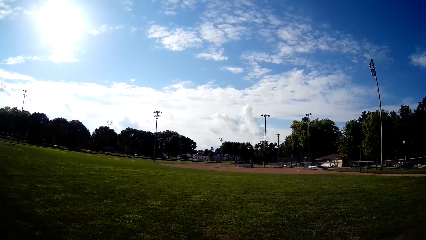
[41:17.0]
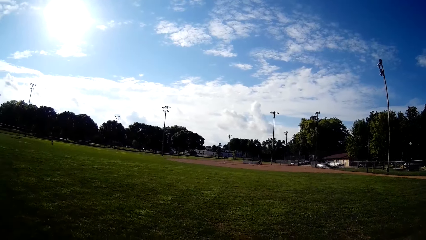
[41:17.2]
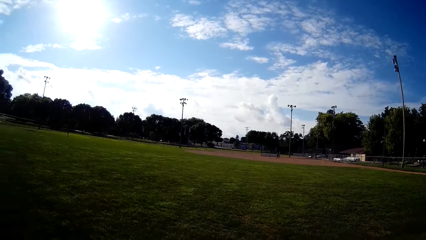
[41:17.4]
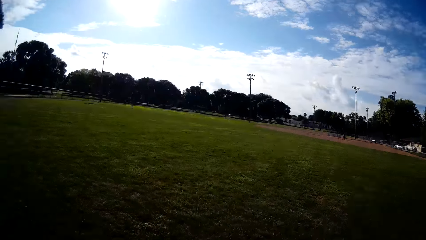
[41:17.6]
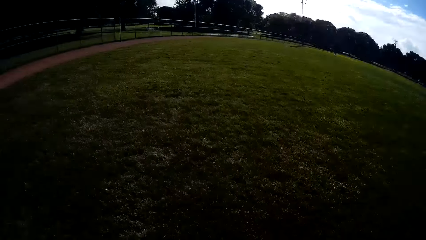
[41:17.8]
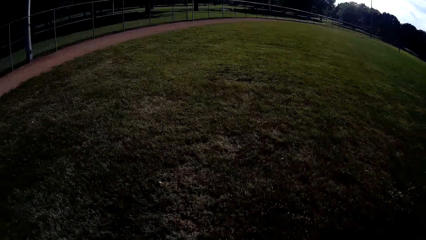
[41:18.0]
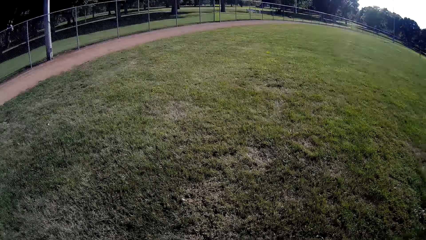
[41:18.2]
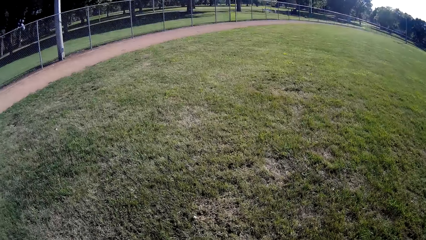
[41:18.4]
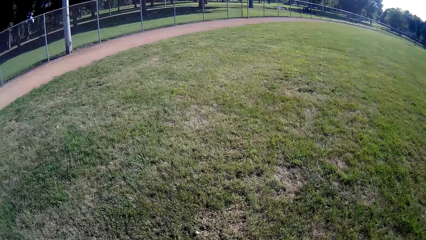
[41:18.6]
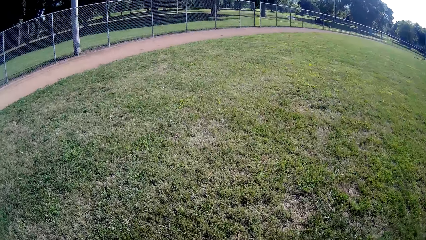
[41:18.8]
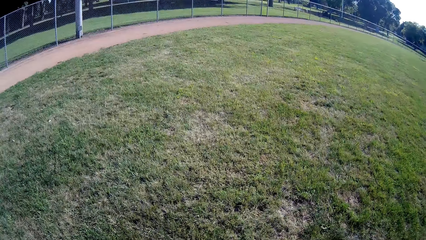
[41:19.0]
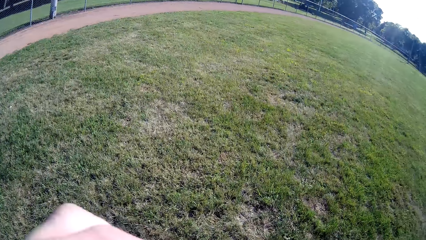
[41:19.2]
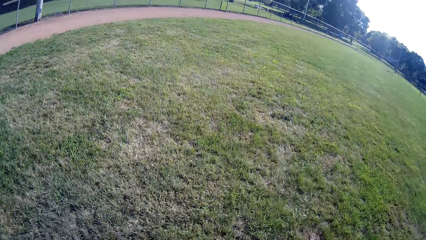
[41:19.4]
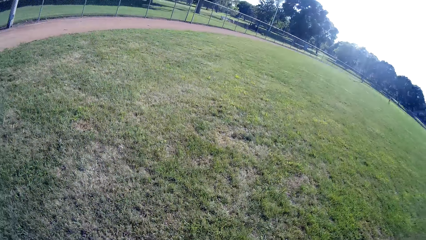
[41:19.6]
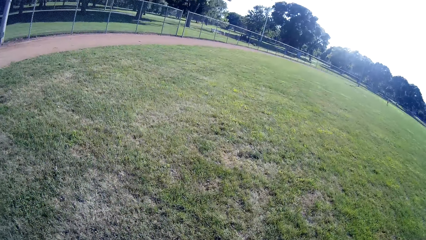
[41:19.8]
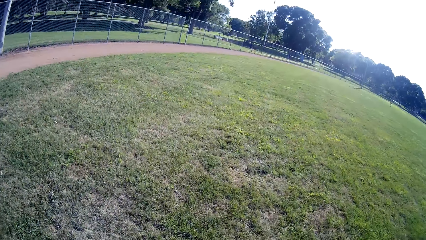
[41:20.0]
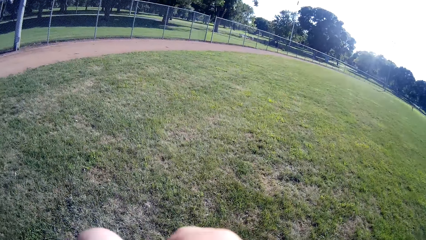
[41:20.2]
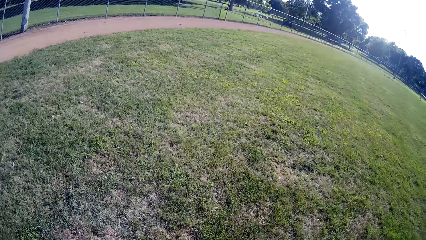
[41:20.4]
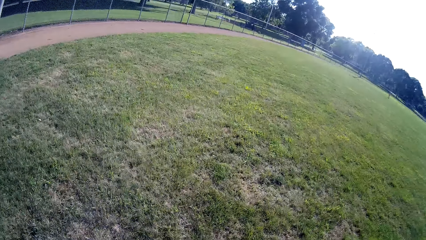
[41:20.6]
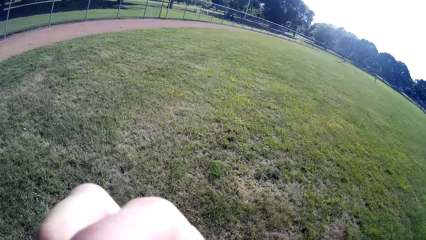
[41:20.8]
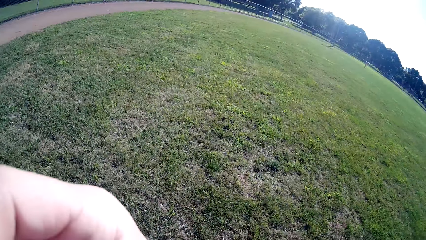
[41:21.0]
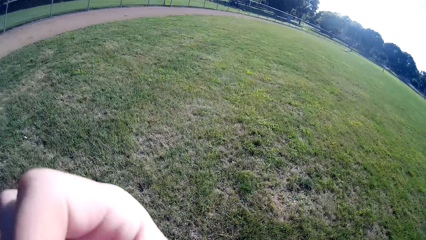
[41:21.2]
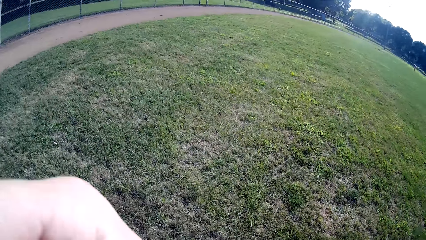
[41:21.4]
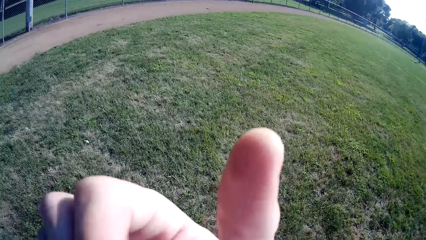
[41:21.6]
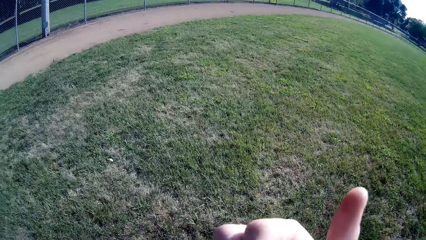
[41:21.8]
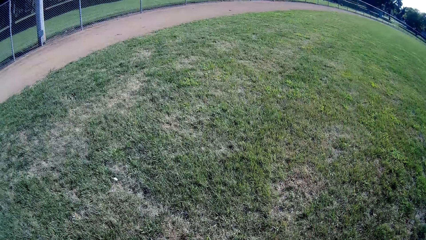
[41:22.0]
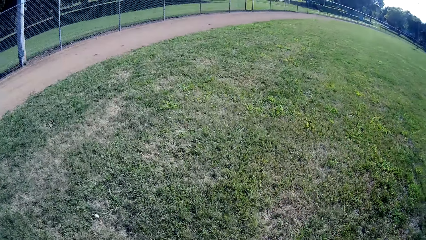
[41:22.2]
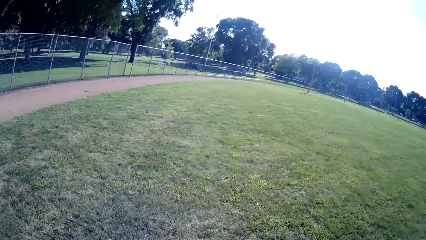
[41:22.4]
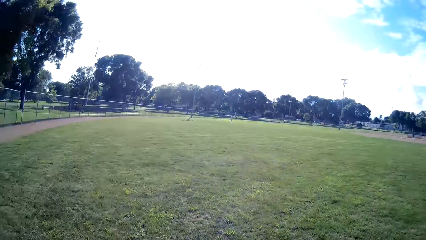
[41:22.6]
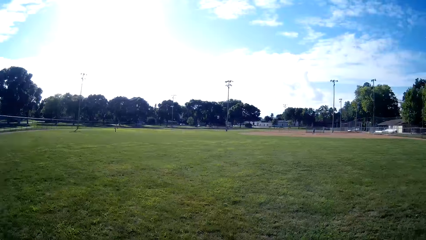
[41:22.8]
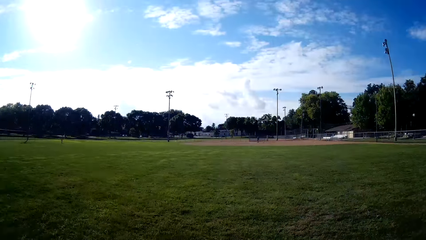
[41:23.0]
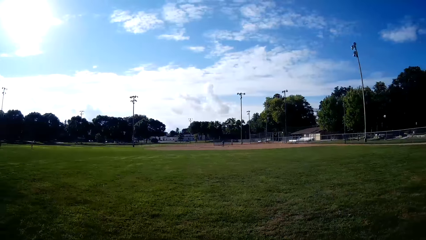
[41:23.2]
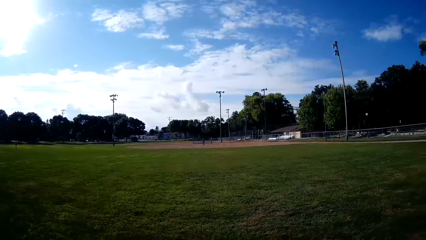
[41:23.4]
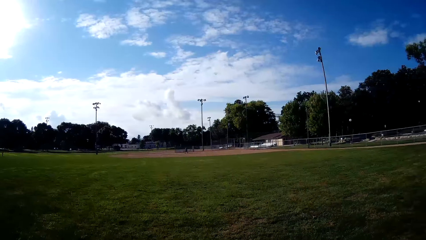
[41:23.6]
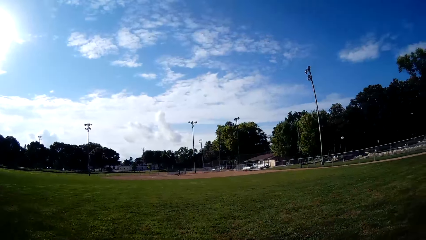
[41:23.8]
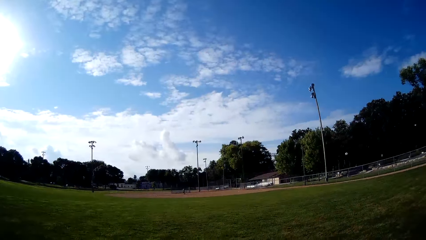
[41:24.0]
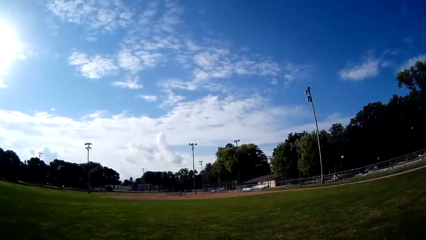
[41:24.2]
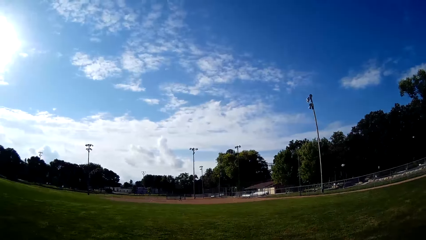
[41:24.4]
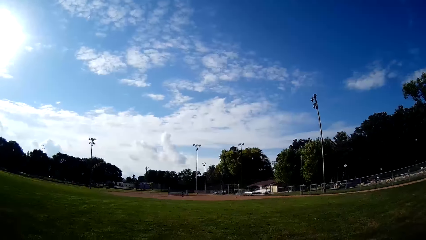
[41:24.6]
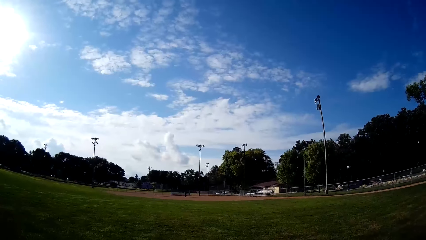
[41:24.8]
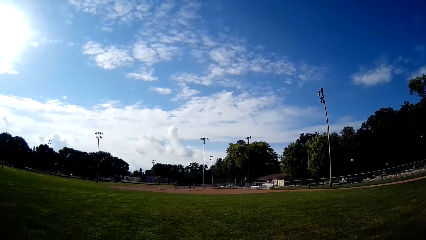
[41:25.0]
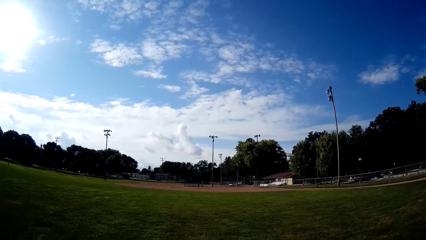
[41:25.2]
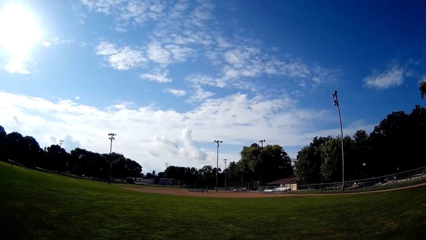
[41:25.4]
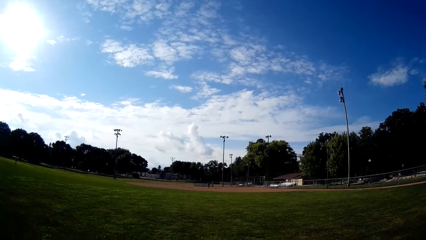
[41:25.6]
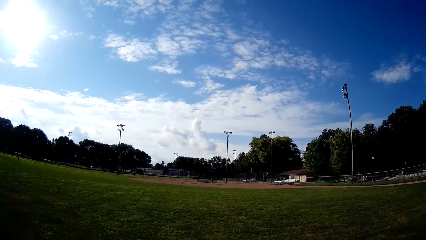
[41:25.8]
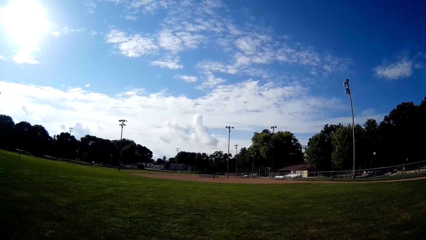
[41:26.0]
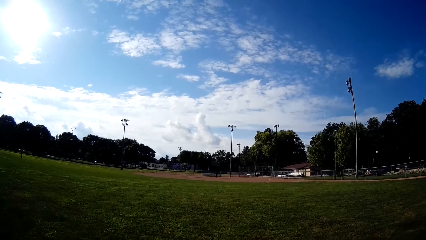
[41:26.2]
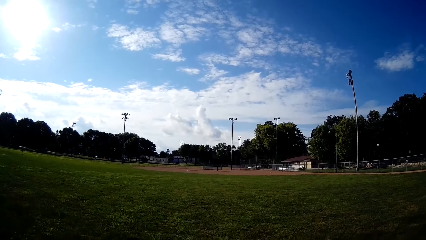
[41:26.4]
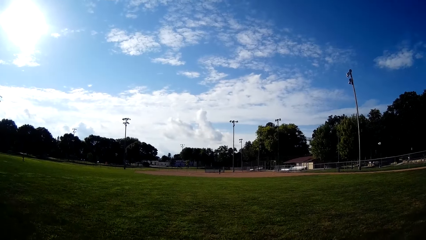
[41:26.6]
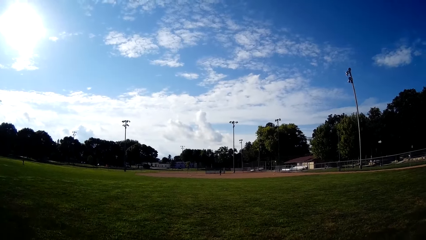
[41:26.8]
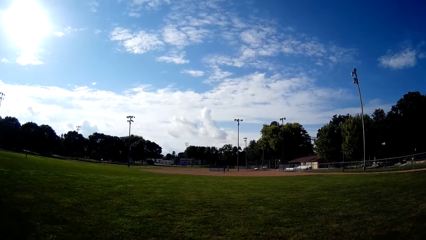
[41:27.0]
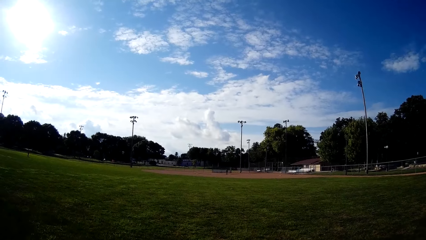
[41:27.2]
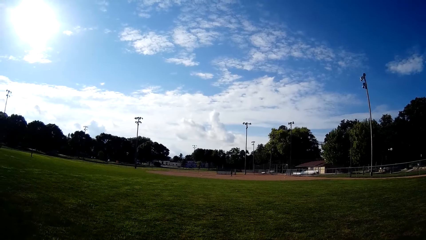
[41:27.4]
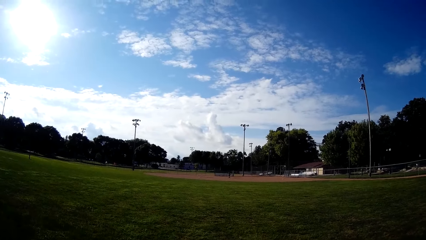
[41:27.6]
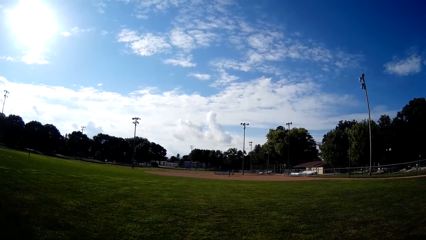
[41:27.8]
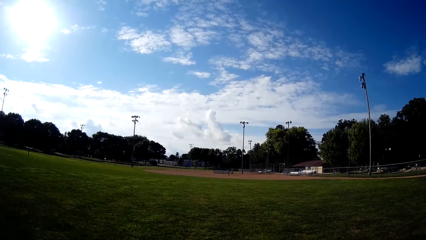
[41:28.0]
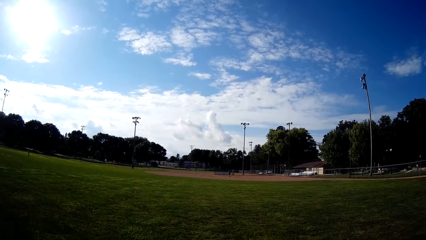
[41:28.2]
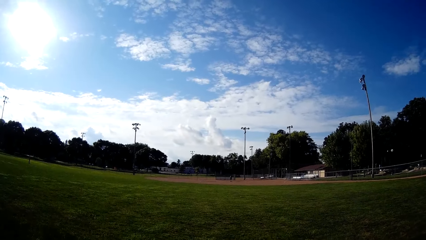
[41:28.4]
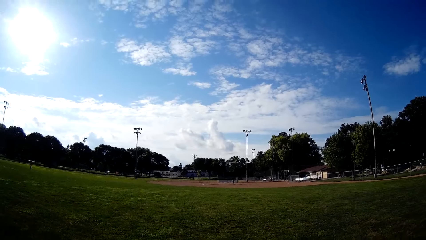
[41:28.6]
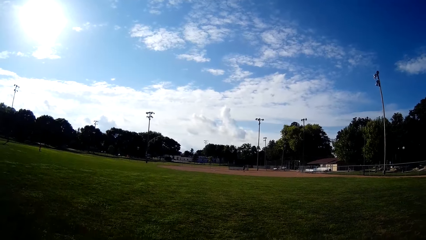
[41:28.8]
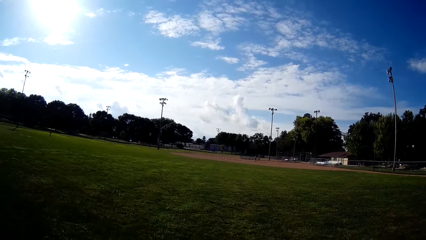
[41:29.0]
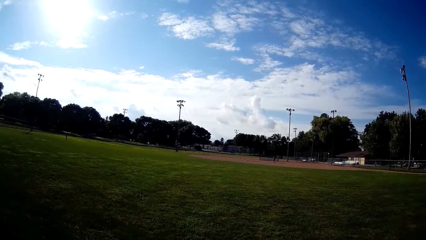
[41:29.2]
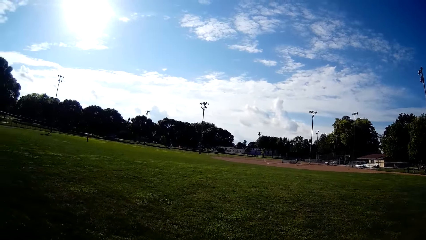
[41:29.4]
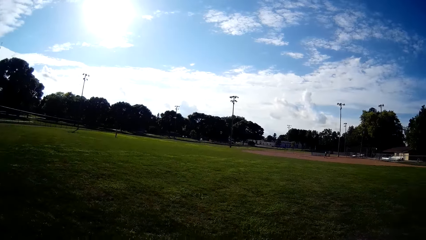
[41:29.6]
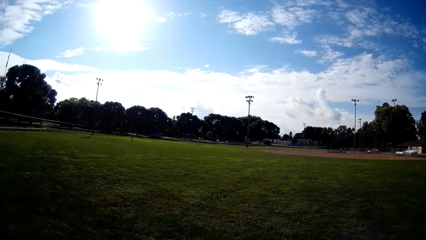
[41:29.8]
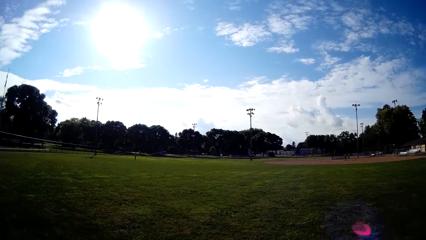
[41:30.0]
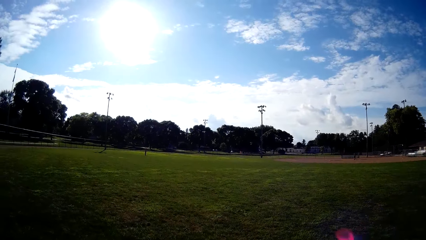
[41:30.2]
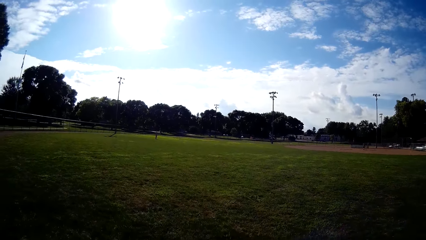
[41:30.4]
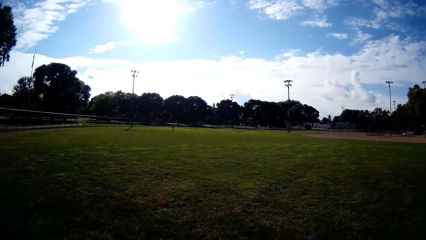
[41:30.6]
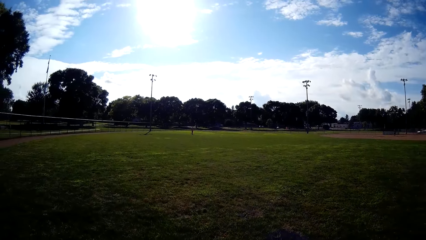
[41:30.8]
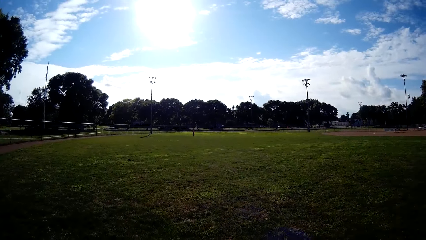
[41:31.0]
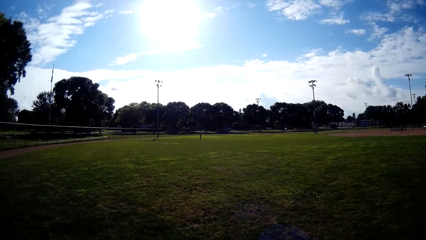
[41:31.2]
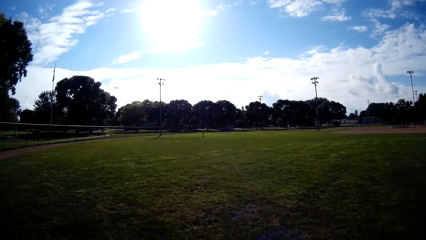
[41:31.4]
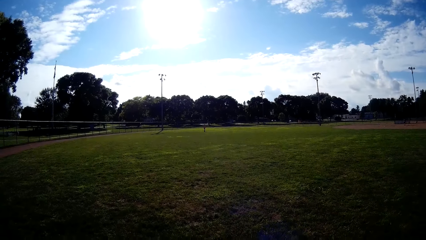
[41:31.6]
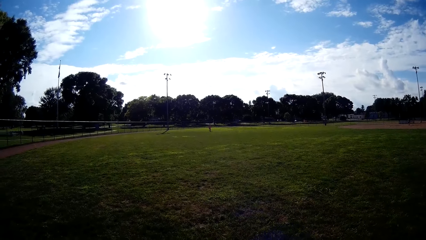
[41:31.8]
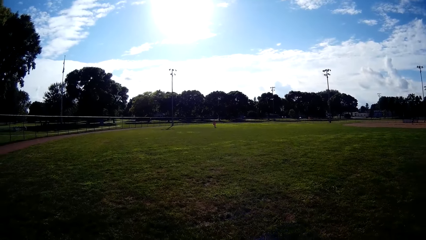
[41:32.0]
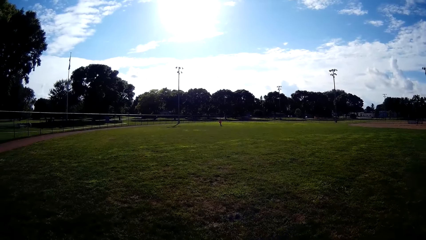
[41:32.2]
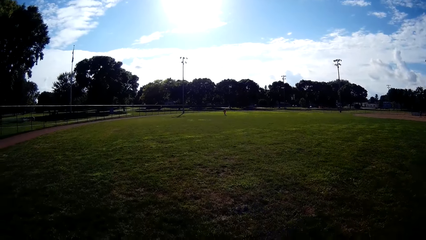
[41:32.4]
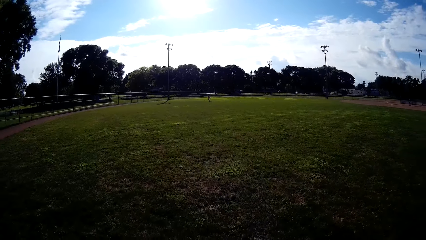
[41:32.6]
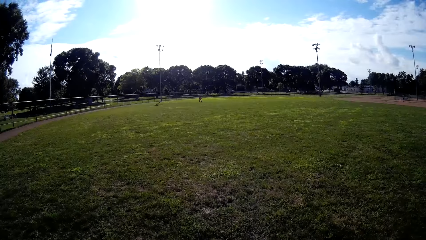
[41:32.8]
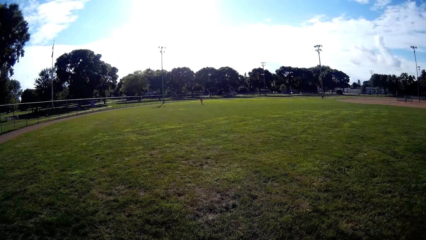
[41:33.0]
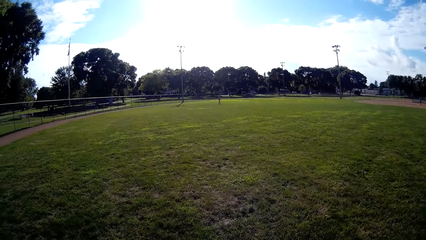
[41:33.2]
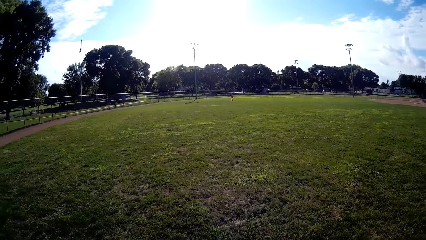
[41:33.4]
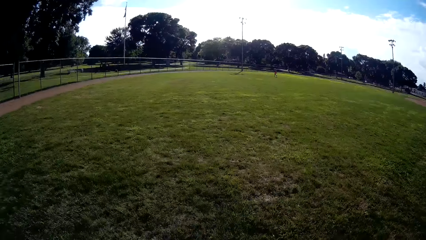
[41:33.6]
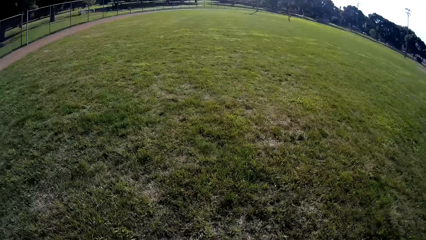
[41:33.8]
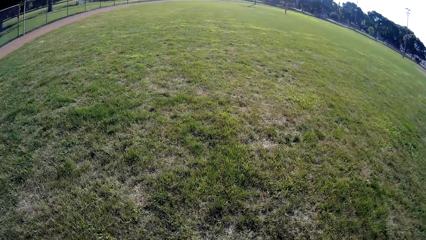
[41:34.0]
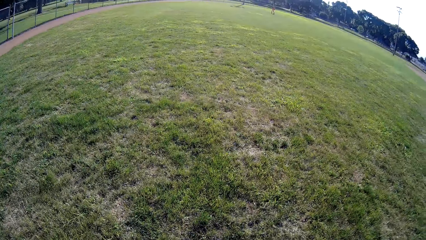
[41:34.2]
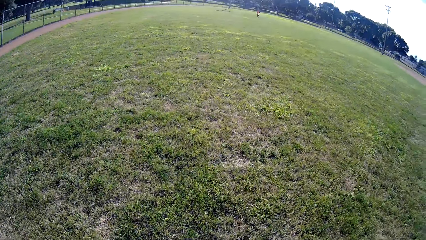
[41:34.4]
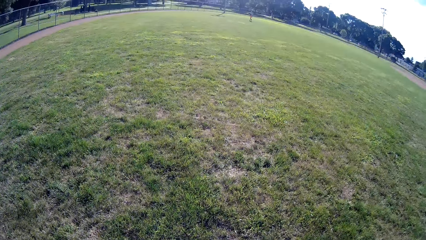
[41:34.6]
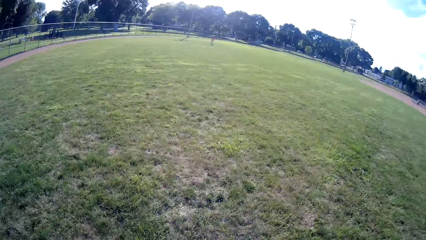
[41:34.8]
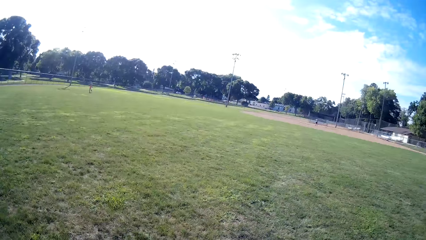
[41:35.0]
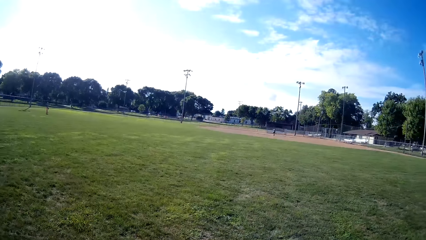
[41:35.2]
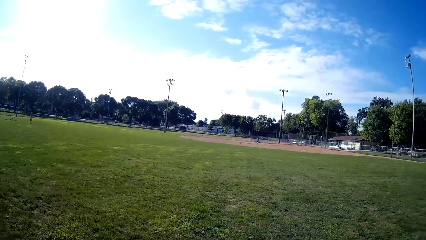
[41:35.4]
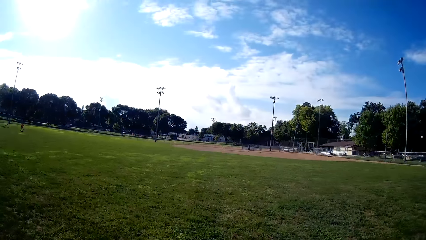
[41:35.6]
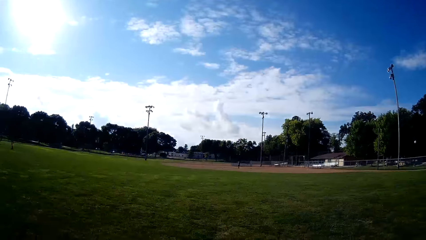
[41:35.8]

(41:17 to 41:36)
The camera wearer walks forward on the field. They talk to a man. They walk on the field. The man runs on the field.
